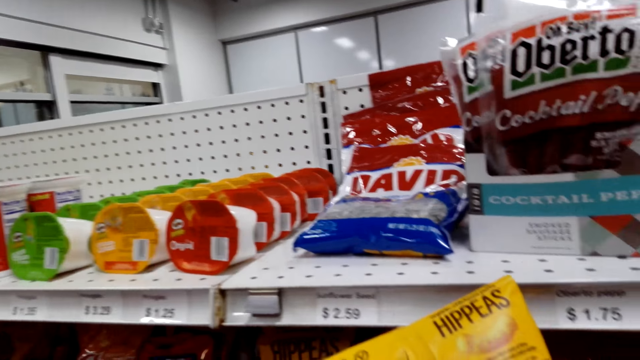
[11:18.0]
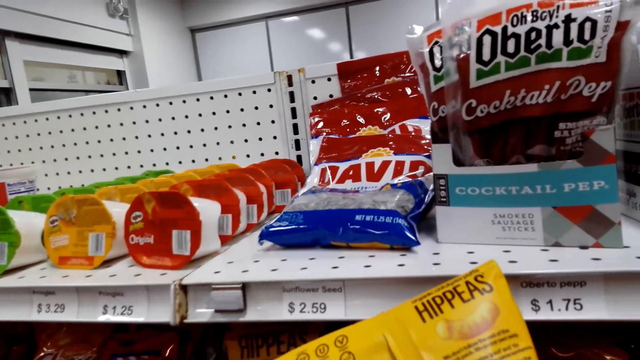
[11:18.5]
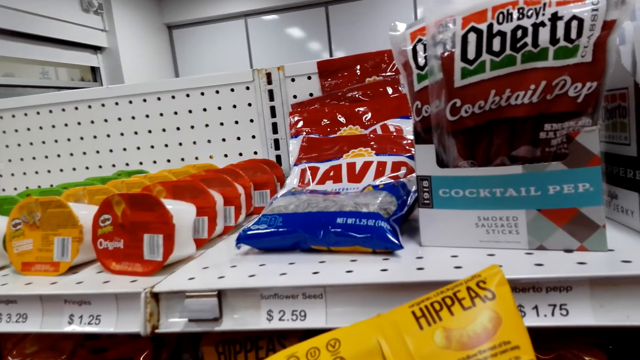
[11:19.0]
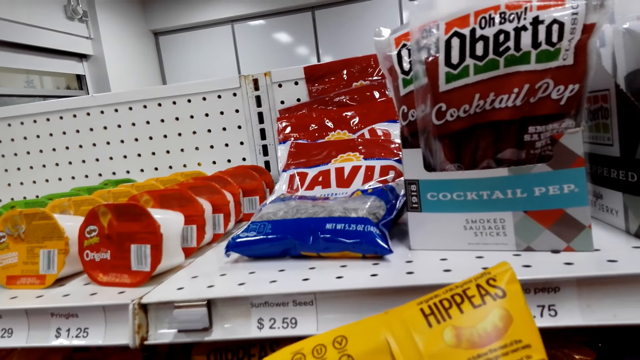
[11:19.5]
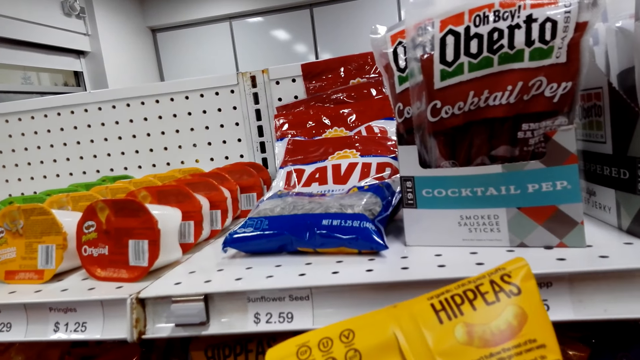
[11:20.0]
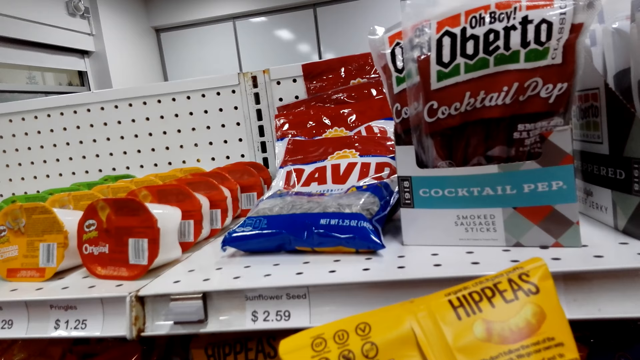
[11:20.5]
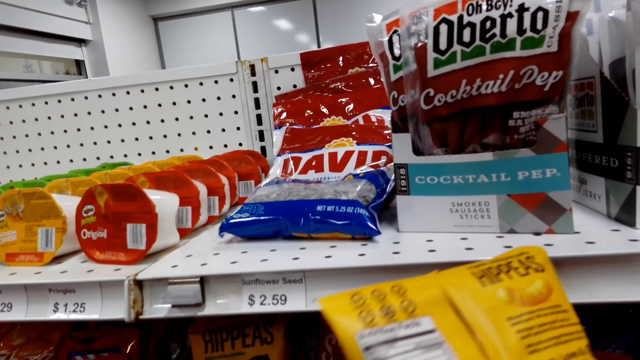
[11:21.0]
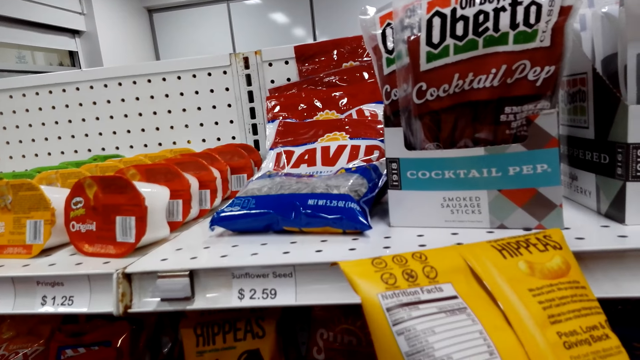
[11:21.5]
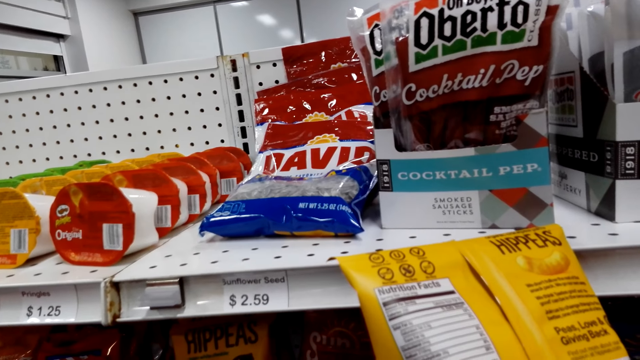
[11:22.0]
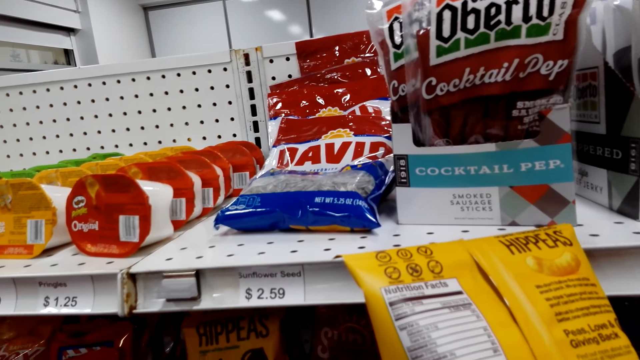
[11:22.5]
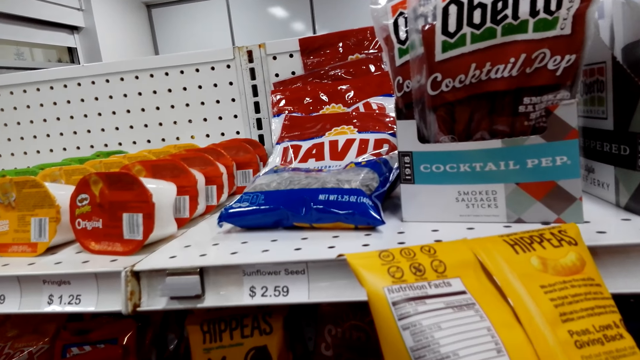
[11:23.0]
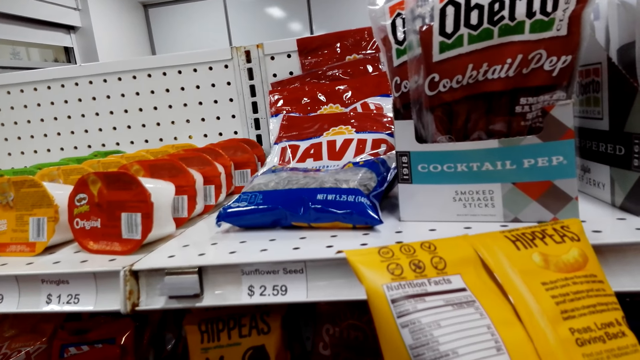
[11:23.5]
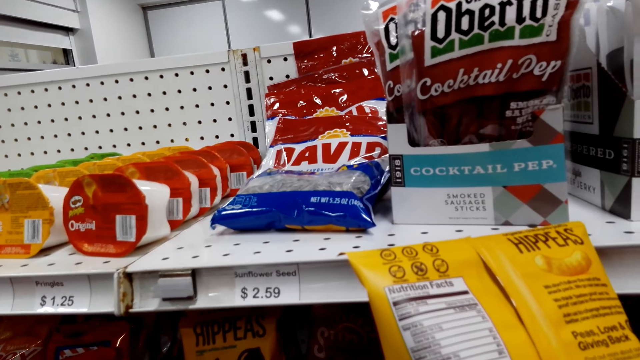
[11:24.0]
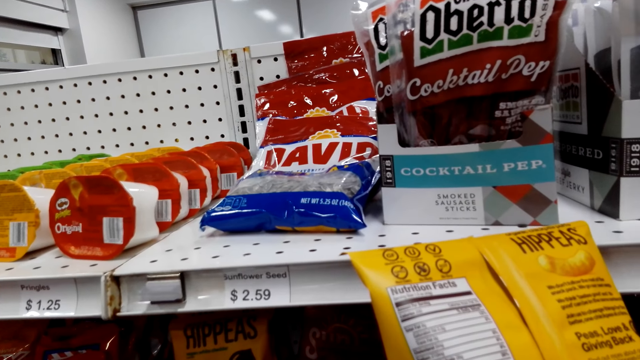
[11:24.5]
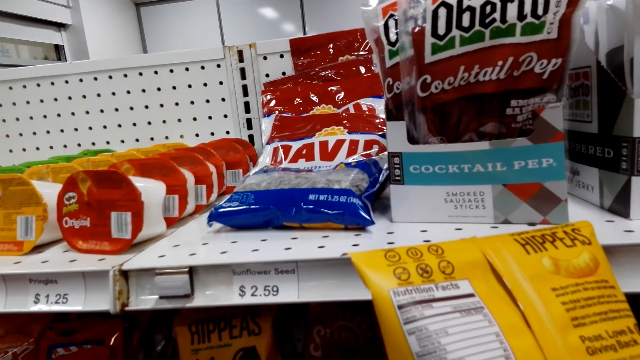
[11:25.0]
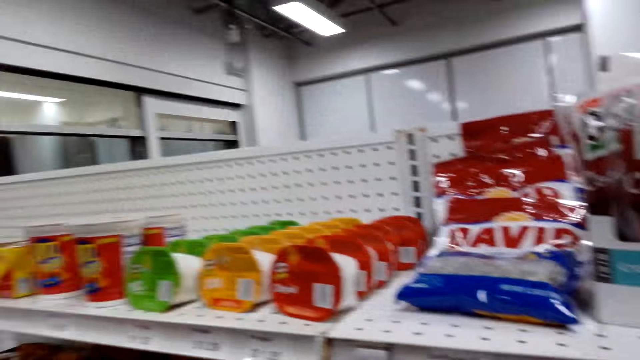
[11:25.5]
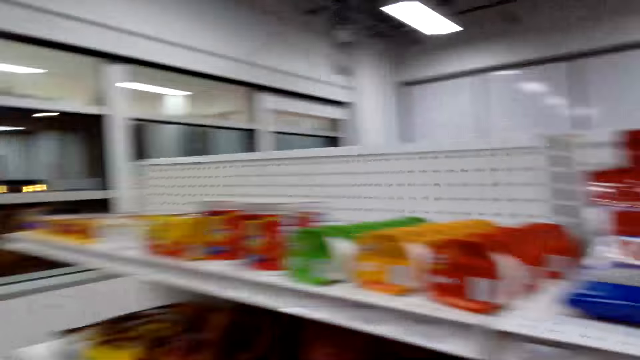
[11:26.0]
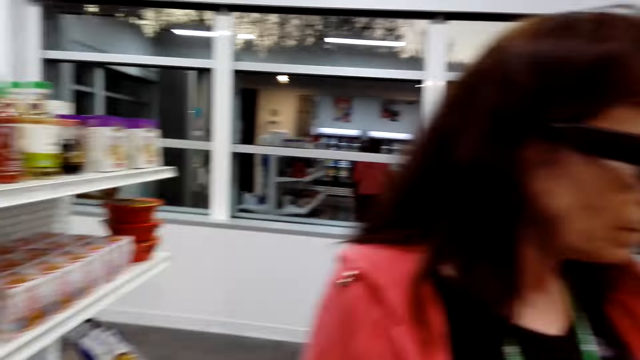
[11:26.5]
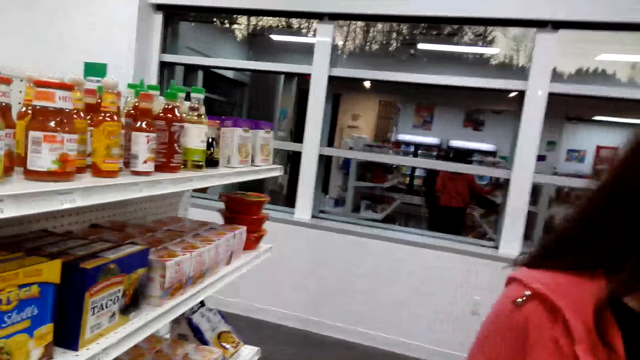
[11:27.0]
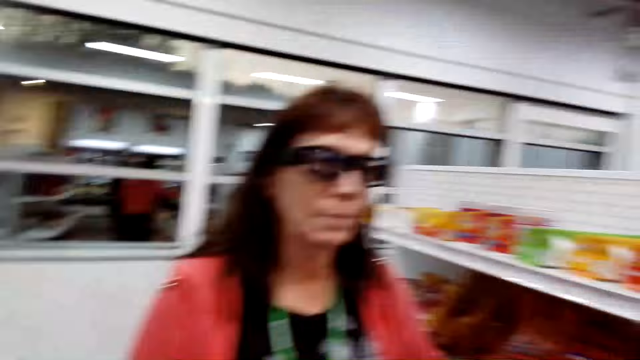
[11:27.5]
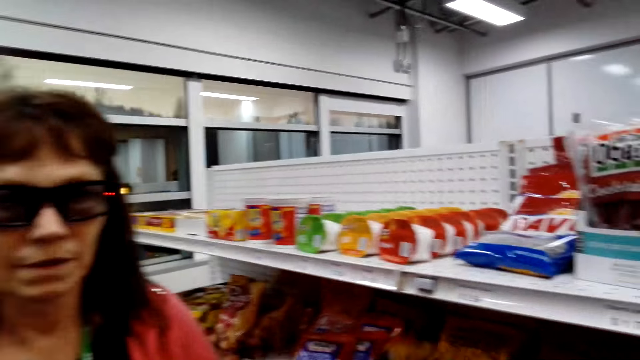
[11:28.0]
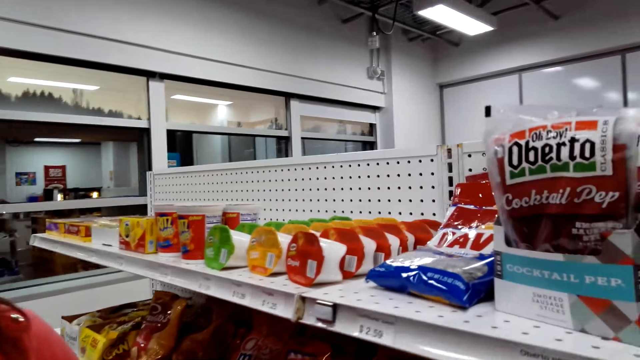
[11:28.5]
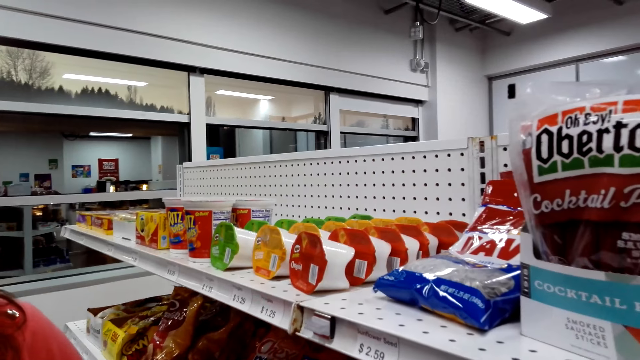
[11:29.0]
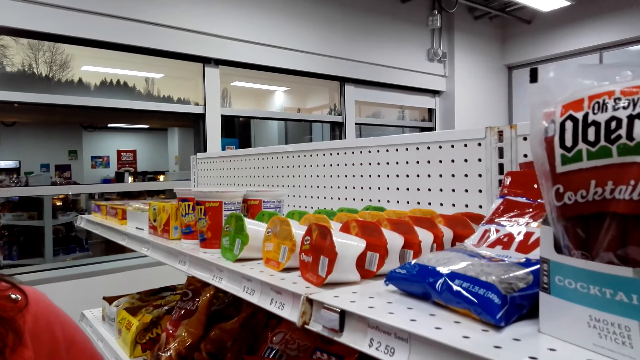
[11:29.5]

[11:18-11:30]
The camera wearer picks the Hippeas from the female. They look at the Hippeas. They look around.

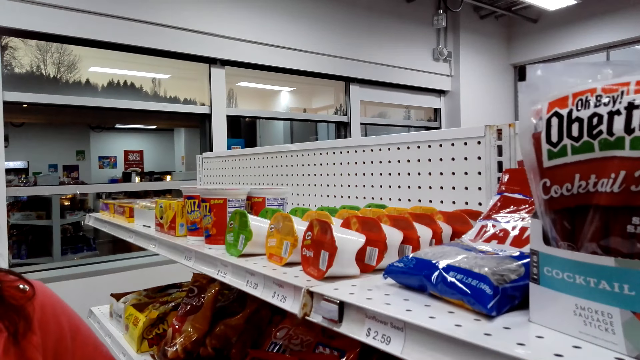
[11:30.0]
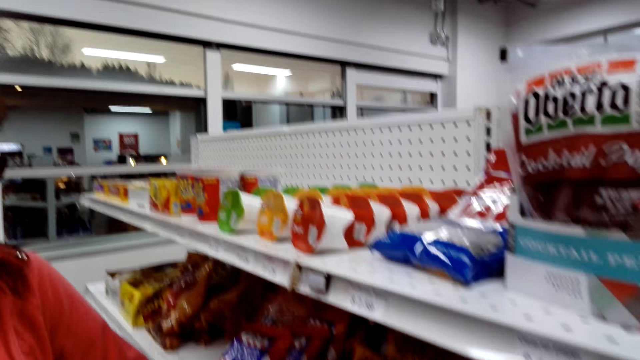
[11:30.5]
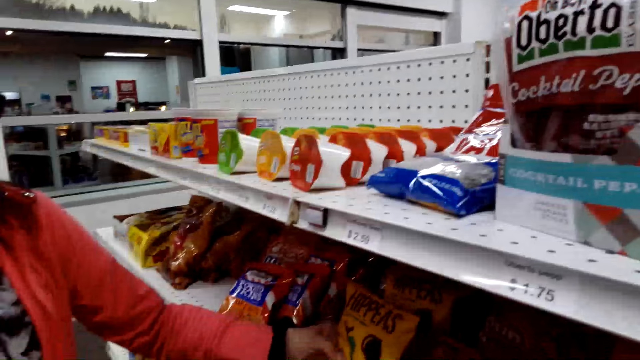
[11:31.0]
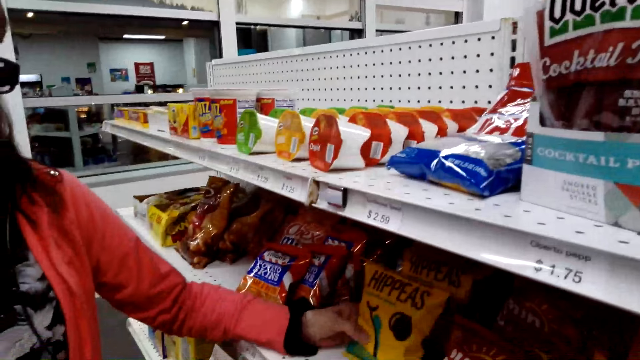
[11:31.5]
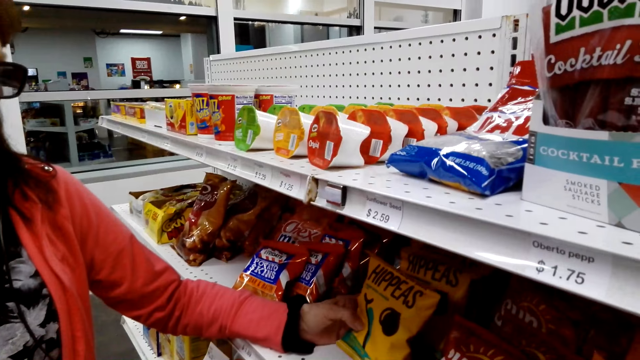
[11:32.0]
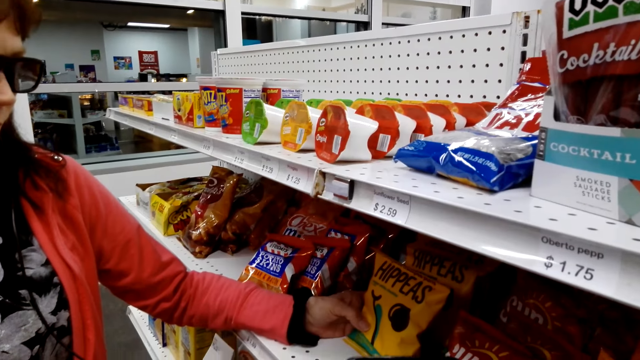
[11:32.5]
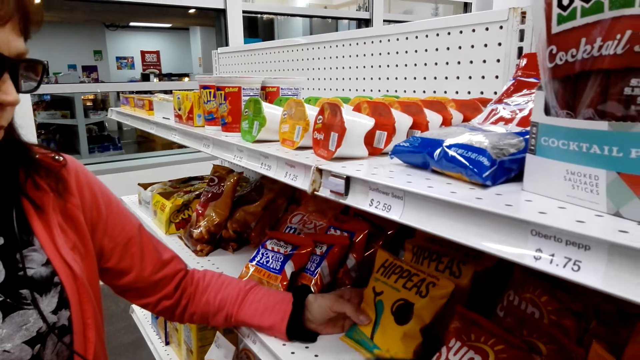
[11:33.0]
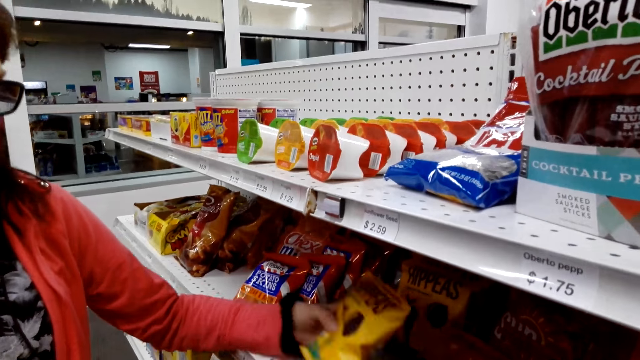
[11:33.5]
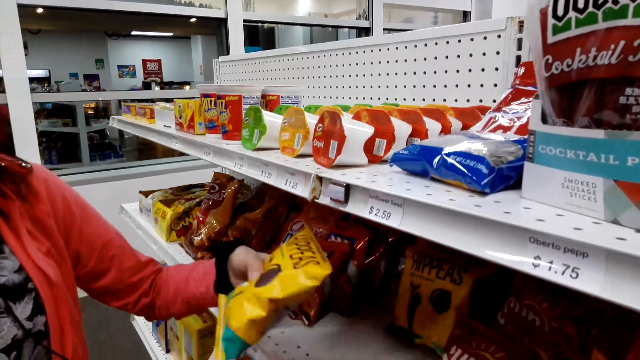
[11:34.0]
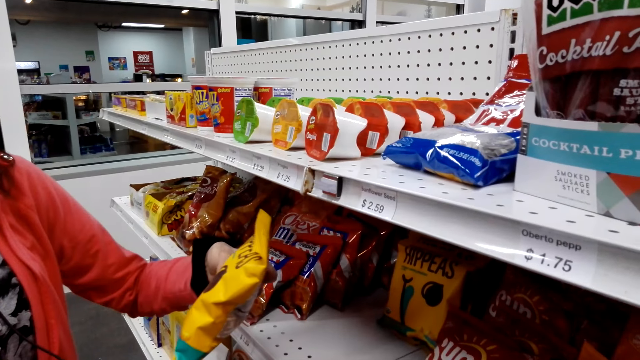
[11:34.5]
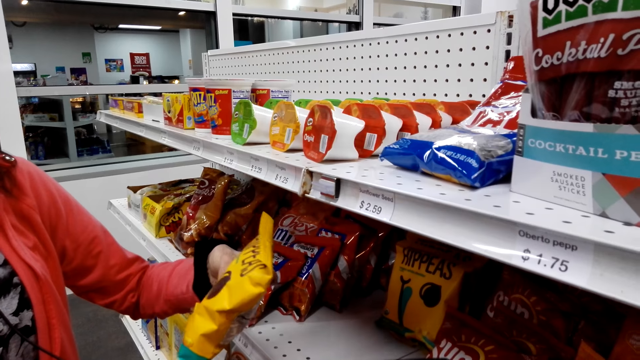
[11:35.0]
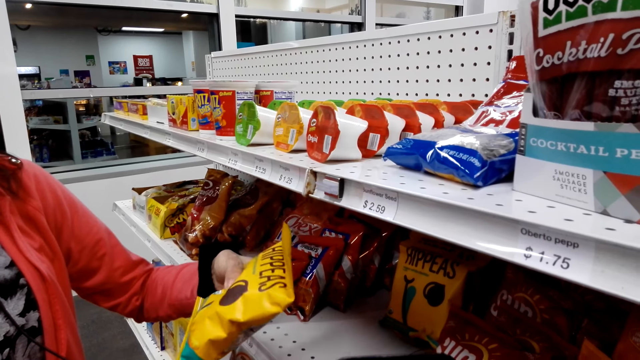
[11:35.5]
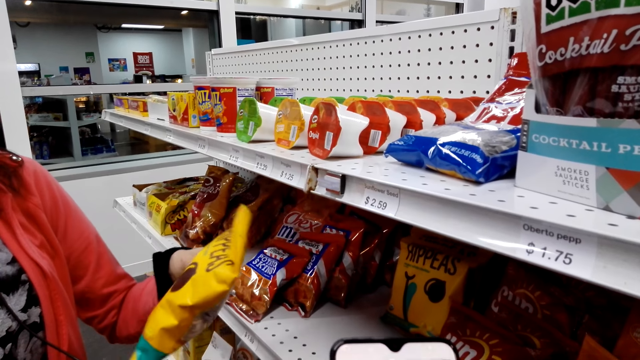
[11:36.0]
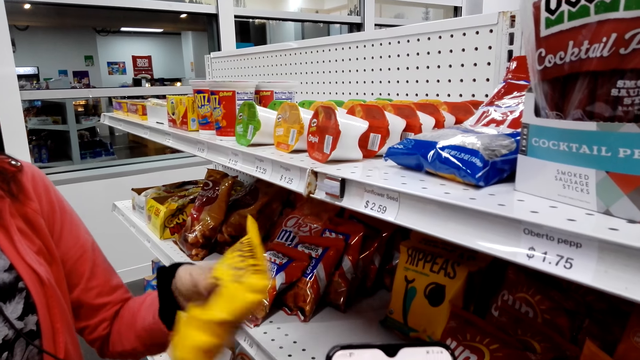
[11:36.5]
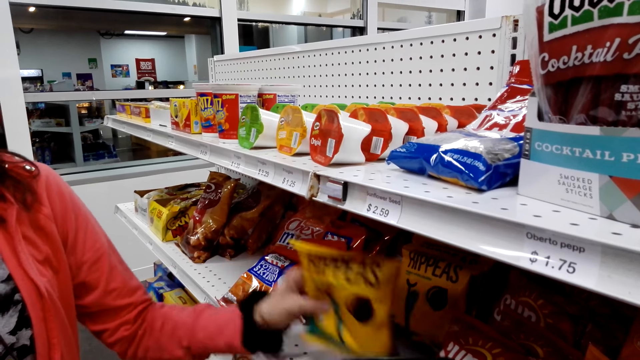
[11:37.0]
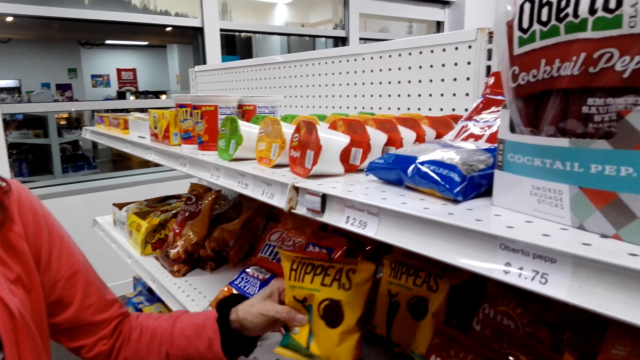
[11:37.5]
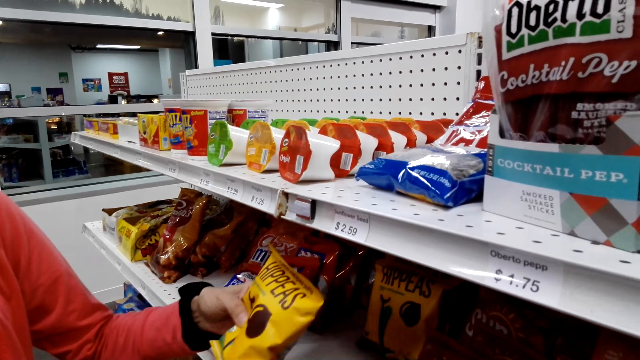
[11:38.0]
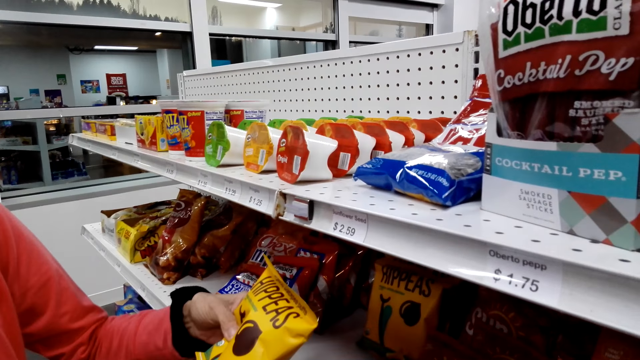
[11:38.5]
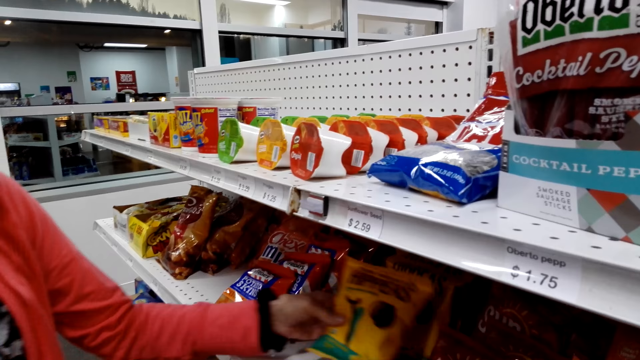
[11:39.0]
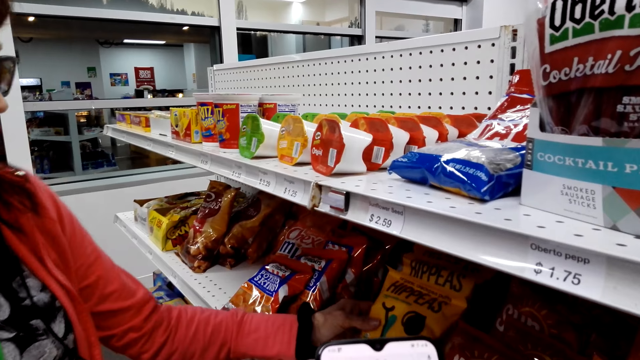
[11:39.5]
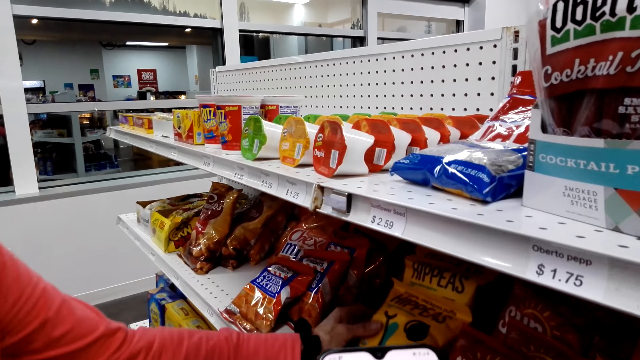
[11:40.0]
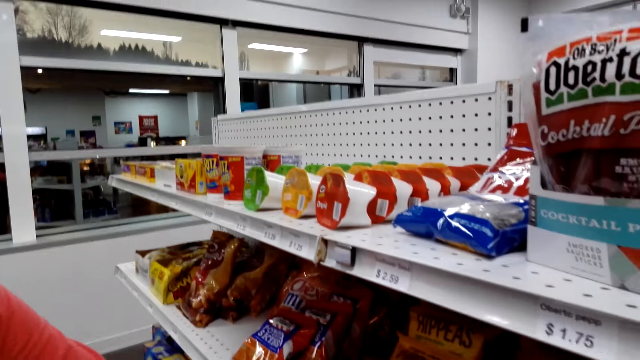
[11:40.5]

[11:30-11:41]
A person holds the packet of Hippeas. The person picks a packet of Hippeas from the shelf, shakes the Hippeas, and places the Hippeas on the shelf.
